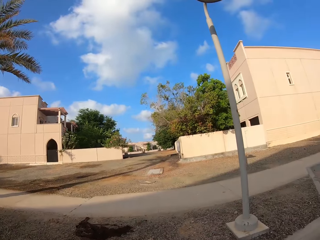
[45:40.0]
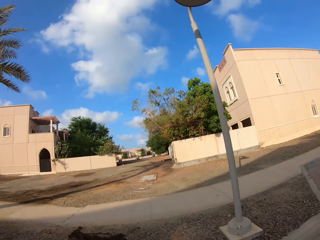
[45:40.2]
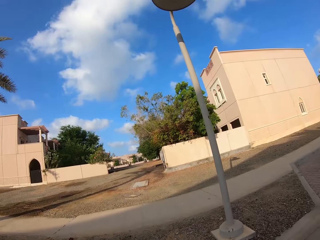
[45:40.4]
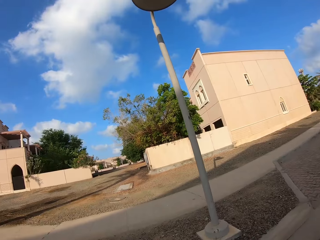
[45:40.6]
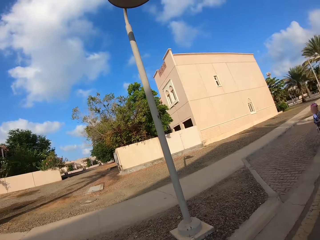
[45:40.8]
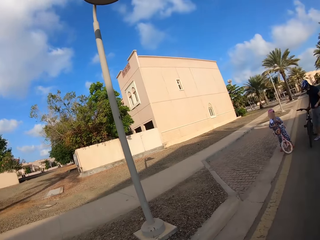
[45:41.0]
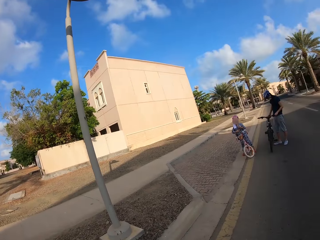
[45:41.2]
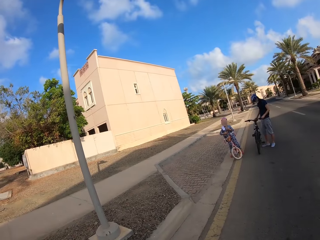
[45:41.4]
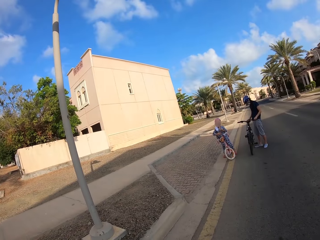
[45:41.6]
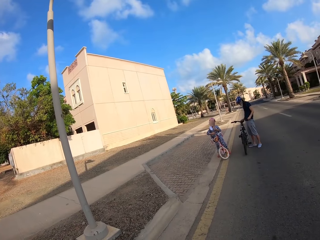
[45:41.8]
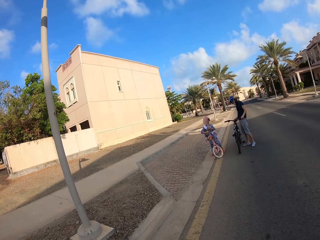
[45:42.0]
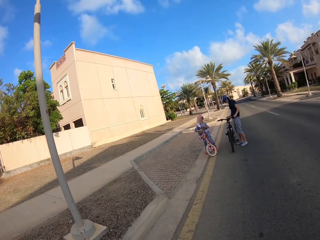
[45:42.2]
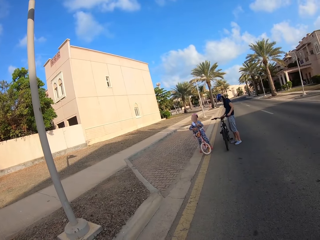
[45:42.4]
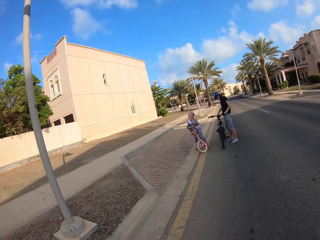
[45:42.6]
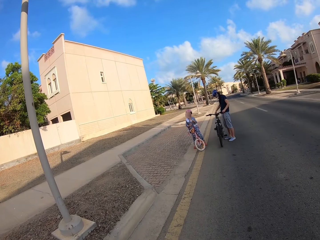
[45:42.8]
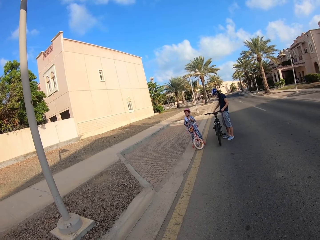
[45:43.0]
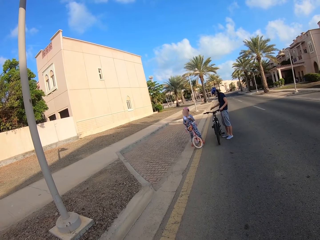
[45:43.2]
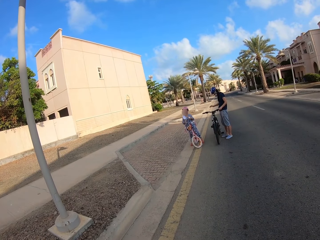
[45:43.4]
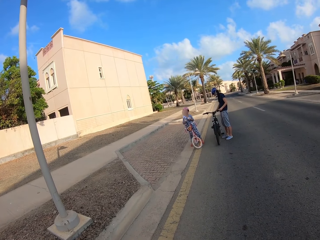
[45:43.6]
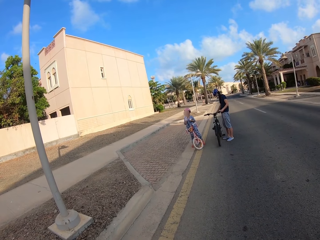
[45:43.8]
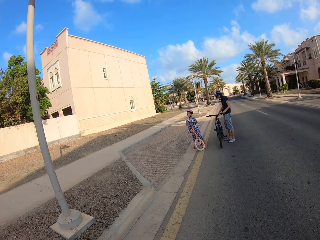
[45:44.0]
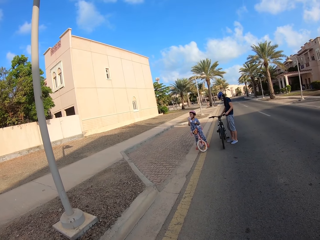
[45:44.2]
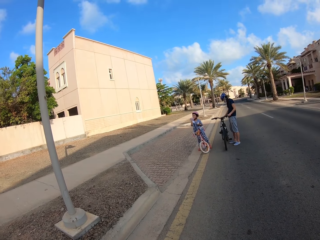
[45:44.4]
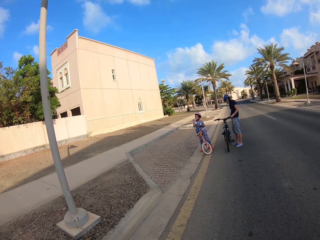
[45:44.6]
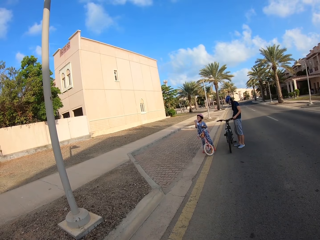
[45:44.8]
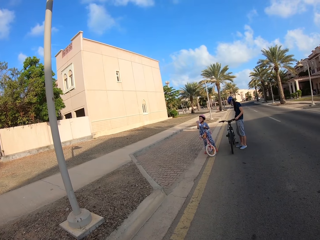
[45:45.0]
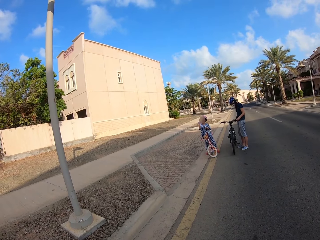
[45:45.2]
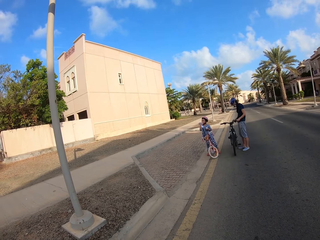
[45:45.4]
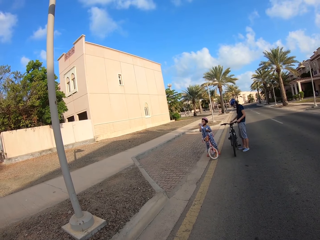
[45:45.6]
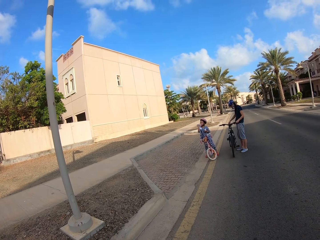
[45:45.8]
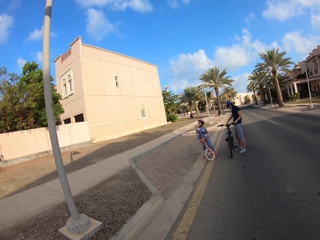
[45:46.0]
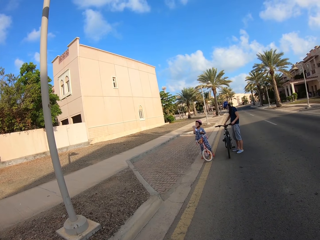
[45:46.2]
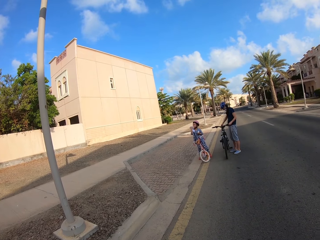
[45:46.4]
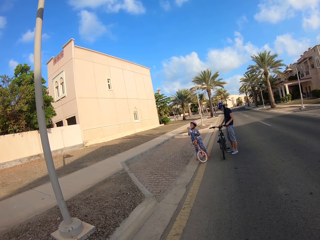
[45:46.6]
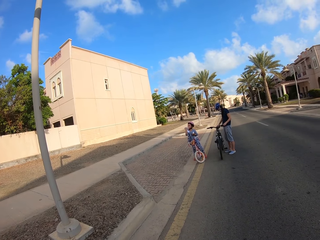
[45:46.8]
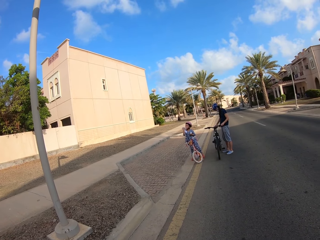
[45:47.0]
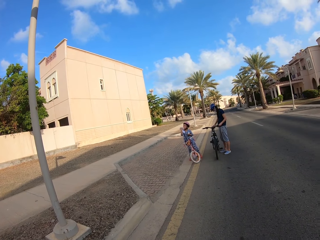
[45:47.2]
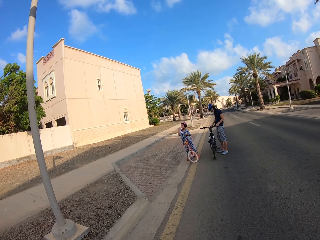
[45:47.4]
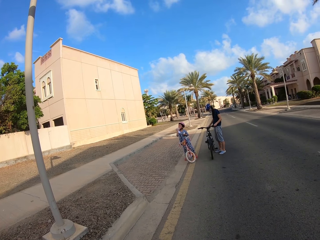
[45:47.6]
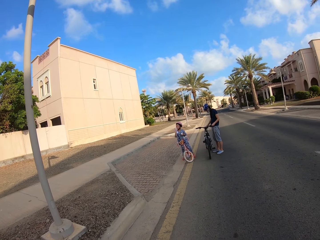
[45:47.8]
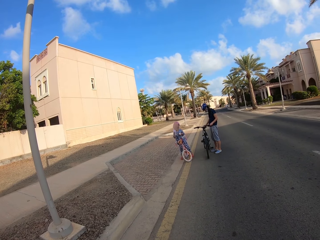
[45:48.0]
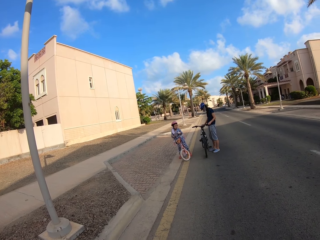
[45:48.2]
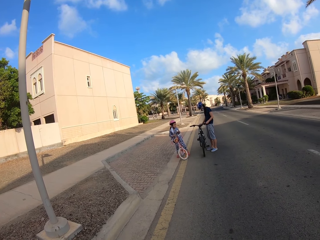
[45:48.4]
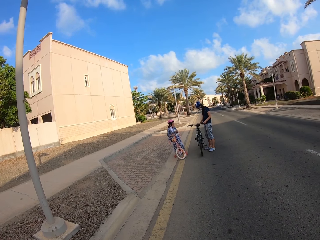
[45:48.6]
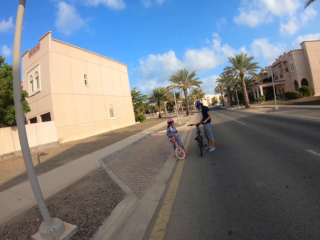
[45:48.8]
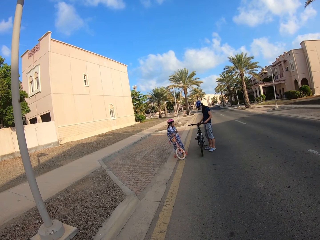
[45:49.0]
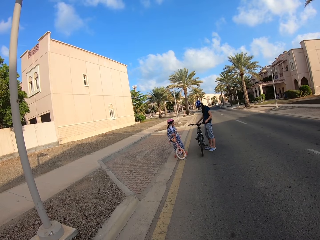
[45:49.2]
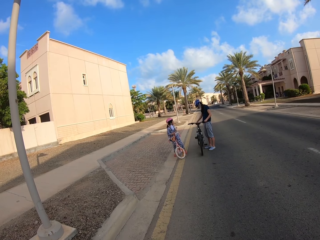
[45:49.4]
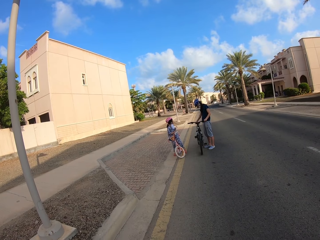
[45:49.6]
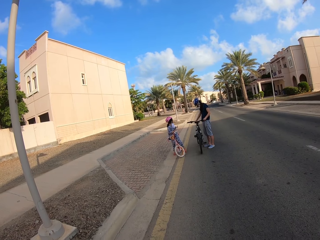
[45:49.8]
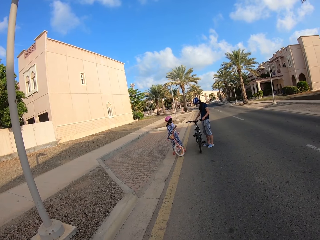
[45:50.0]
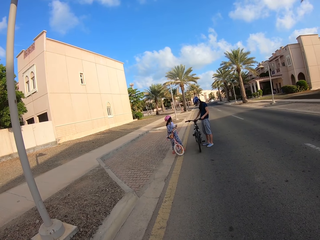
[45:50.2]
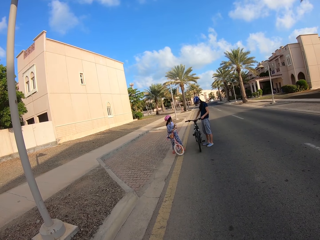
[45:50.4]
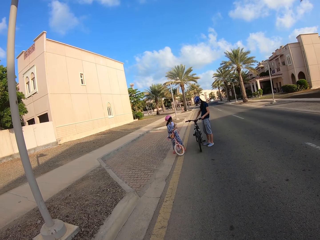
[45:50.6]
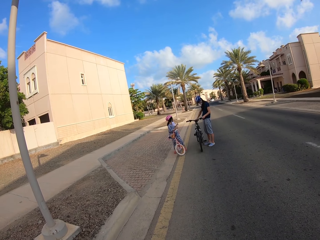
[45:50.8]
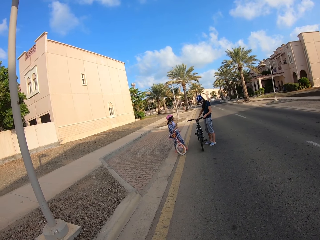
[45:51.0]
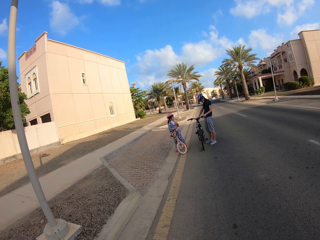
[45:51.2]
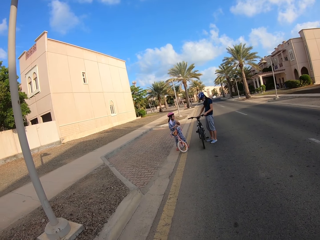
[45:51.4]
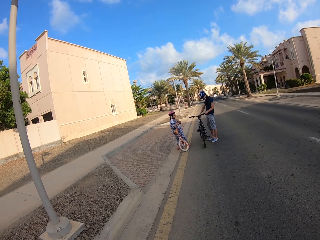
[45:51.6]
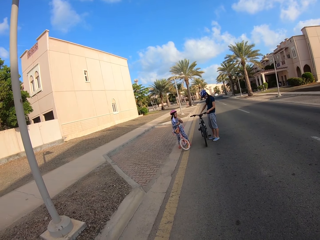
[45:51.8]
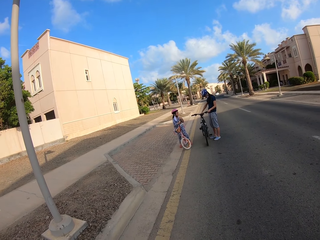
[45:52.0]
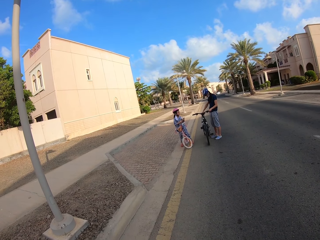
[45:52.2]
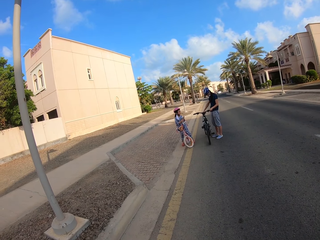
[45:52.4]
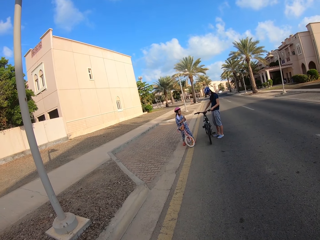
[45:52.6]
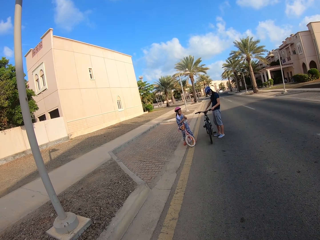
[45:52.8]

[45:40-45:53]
A lady takes a sip of water. A person touches the bicycle. The lady closes the water bottle. A man and another lady dialogue on the road.

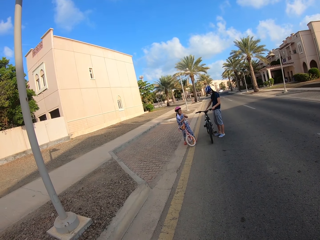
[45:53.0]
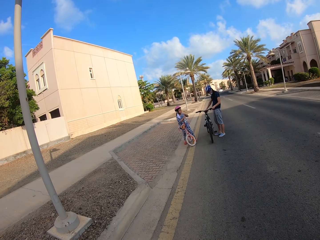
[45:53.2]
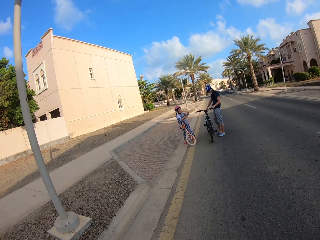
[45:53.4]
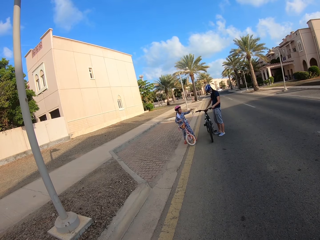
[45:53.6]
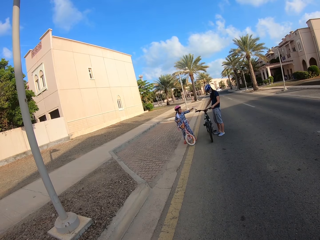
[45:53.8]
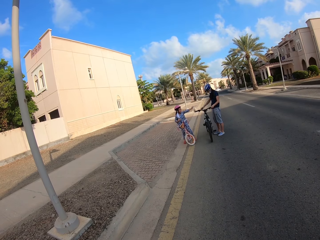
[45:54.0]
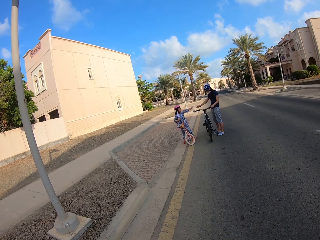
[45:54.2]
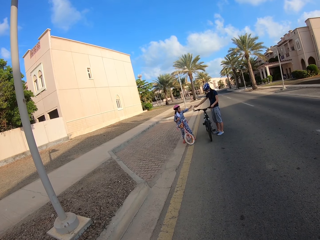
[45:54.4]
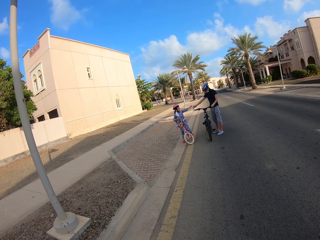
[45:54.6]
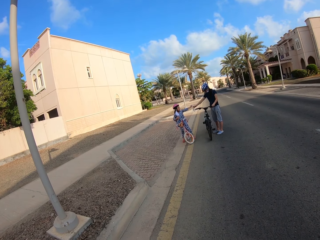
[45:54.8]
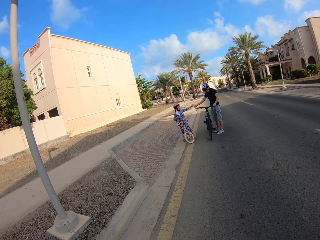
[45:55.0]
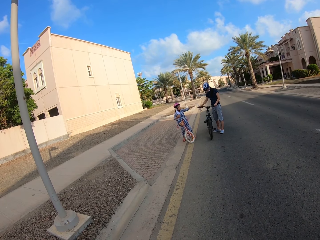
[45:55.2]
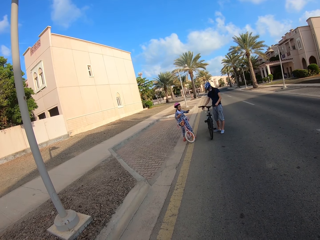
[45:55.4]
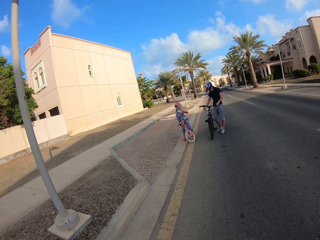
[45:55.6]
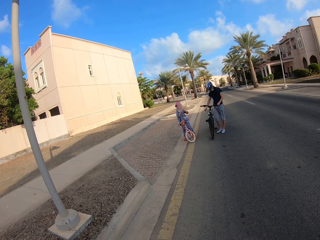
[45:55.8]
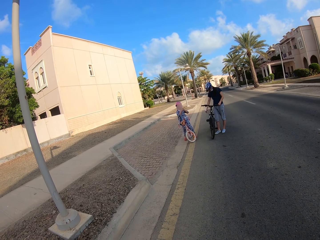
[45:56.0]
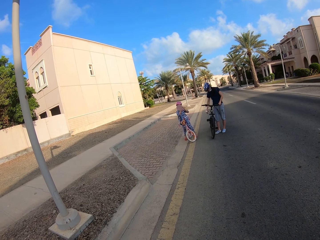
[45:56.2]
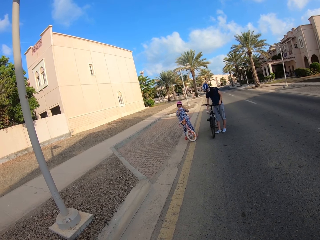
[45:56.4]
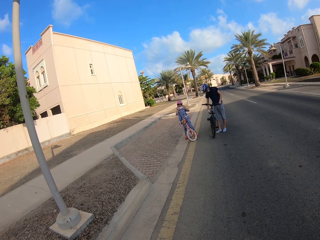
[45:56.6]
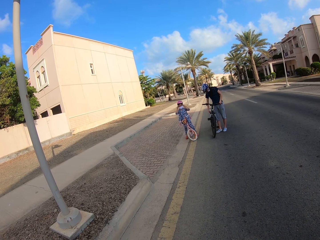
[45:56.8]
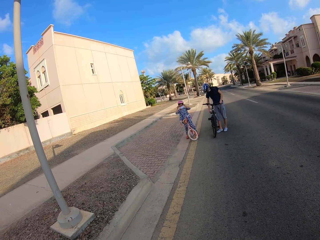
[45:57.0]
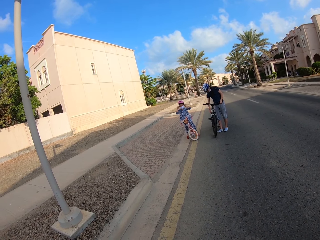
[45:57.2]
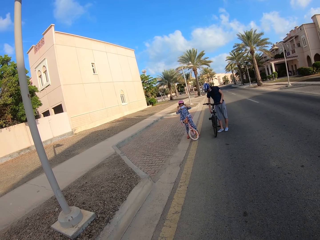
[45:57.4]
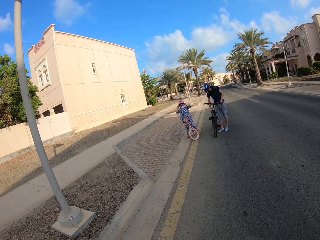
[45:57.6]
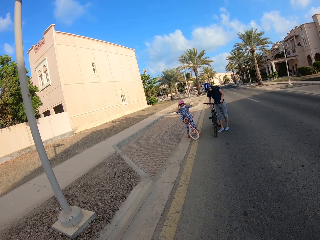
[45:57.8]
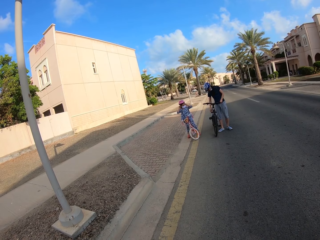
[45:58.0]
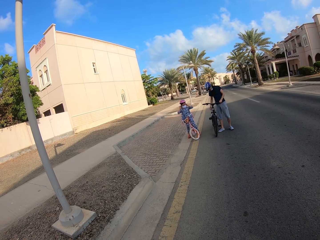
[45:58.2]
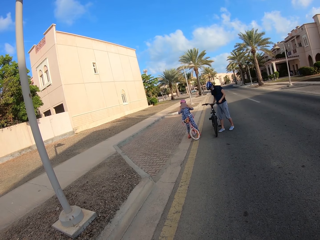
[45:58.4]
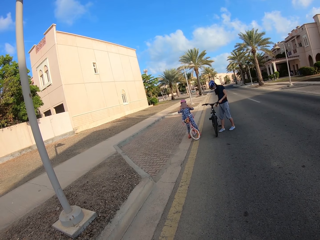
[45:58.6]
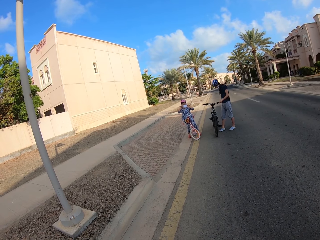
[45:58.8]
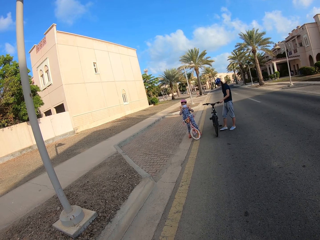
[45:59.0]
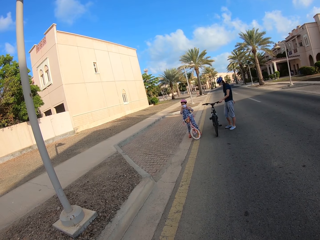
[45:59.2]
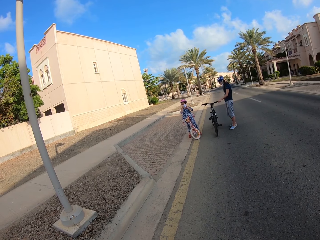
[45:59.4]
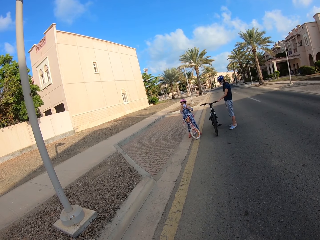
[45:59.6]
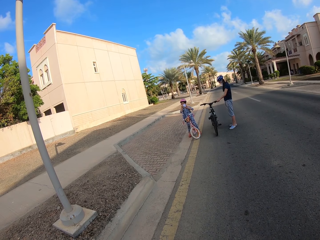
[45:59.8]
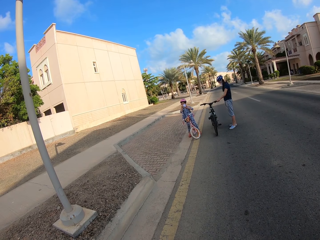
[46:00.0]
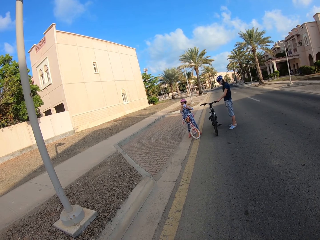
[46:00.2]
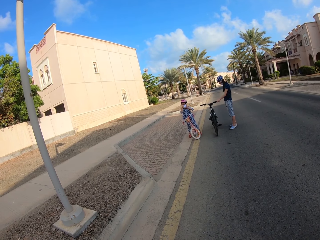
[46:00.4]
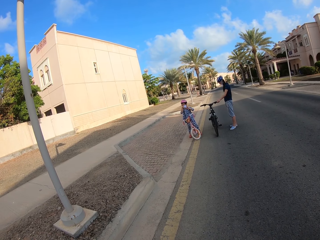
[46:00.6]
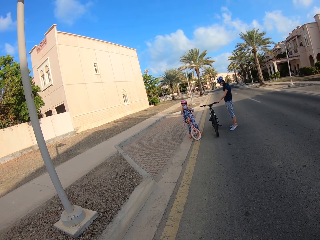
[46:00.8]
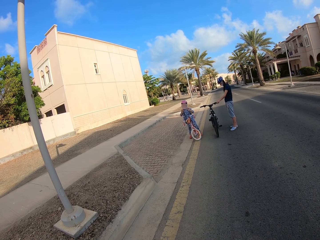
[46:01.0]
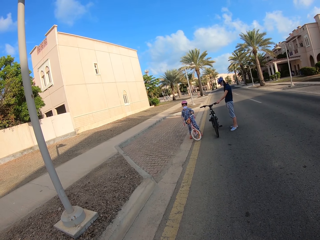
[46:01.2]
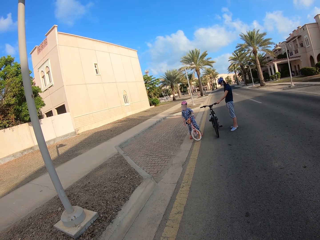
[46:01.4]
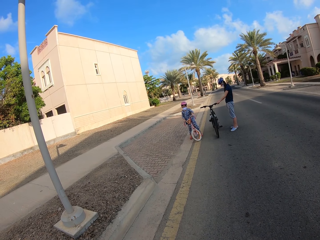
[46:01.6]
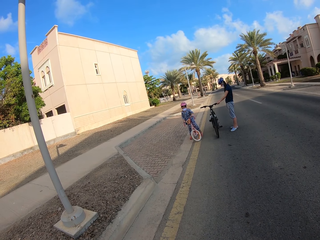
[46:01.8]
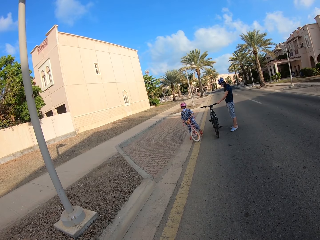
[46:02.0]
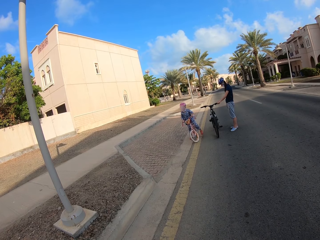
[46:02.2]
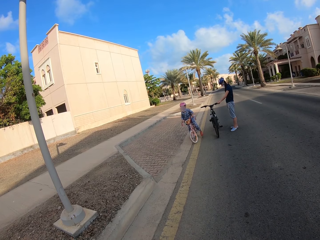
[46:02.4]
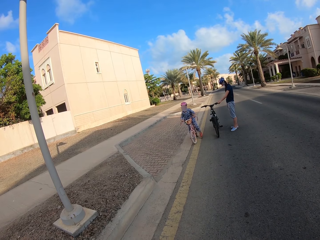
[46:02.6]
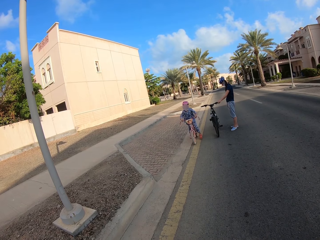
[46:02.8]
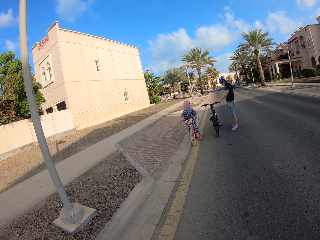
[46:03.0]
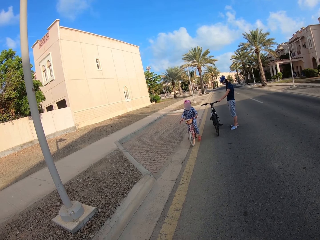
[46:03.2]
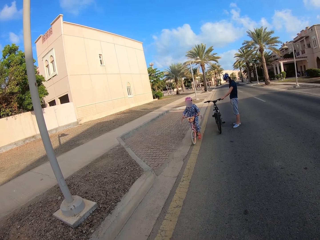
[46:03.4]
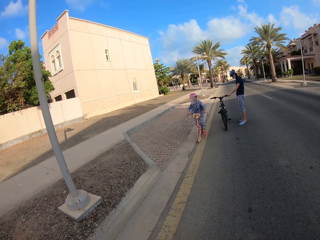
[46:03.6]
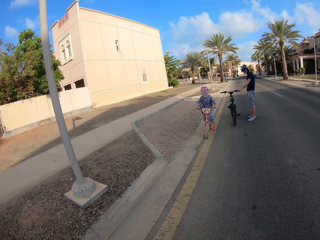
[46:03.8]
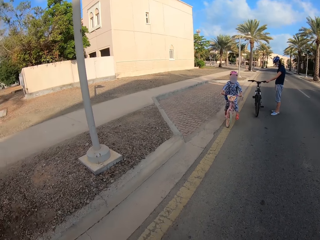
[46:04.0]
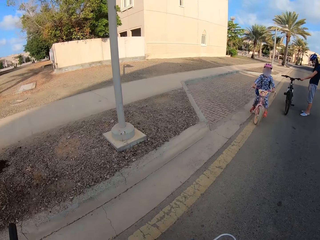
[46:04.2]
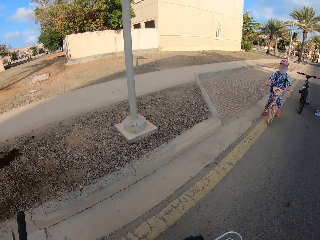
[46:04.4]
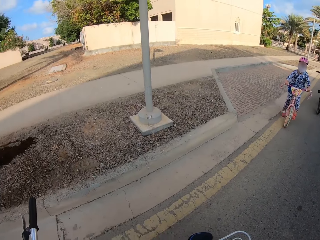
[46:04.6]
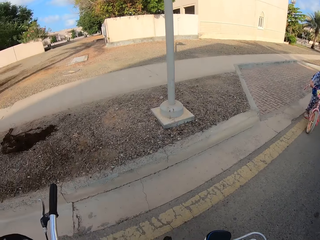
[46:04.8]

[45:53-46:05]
A lady gives a water bottle to a man. The man puts the bottle on a bicycle's carrier. The lady puts on a face mask and cycles a bicycle on the road.
